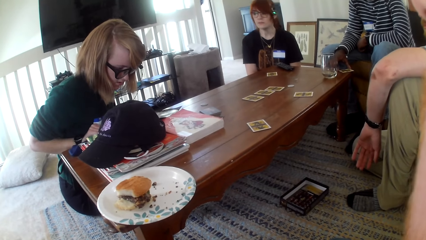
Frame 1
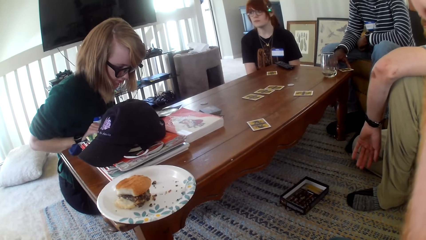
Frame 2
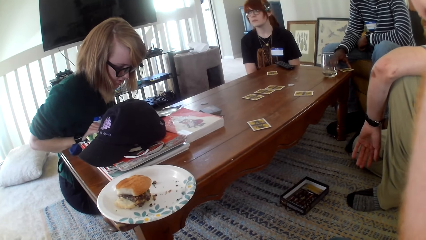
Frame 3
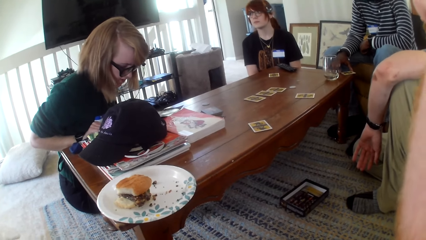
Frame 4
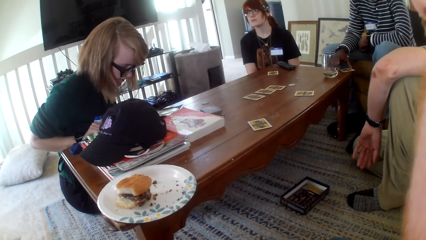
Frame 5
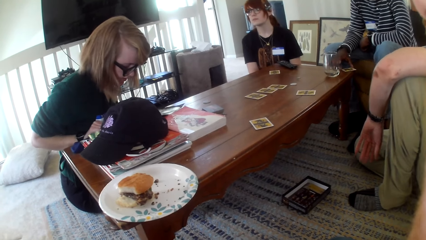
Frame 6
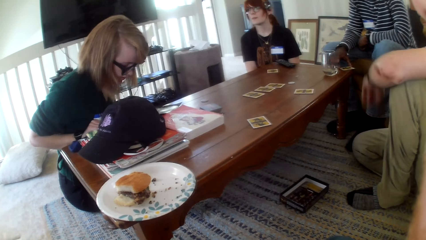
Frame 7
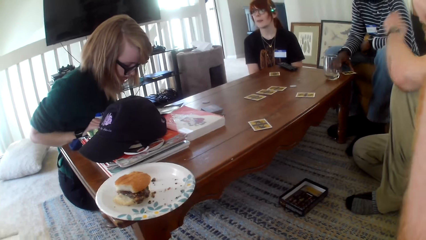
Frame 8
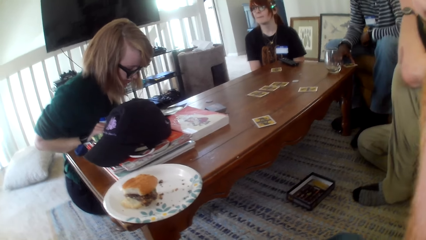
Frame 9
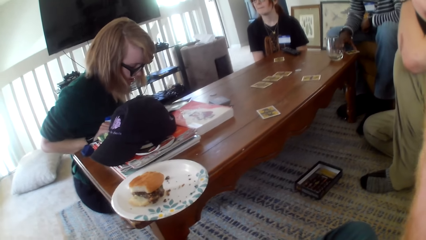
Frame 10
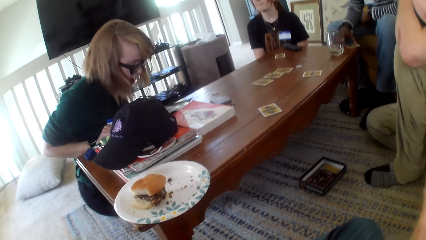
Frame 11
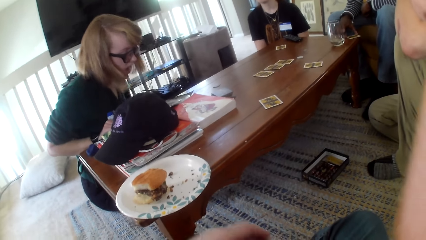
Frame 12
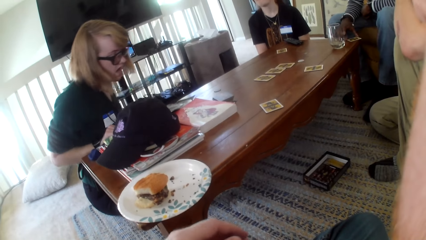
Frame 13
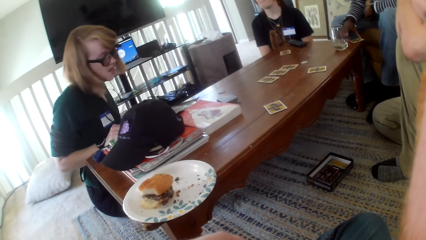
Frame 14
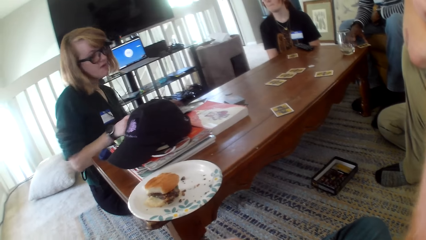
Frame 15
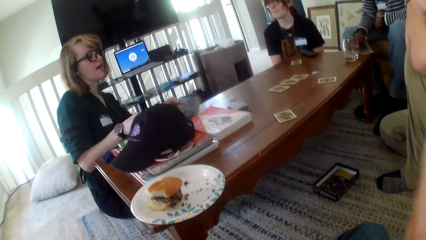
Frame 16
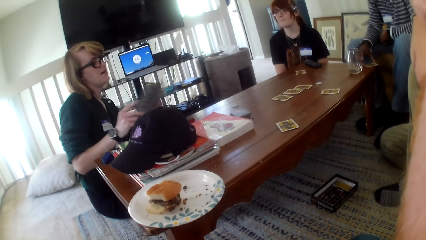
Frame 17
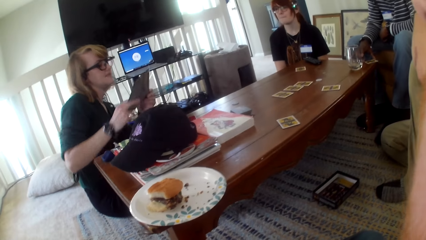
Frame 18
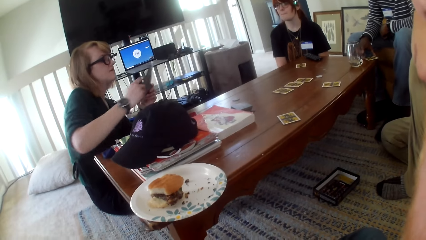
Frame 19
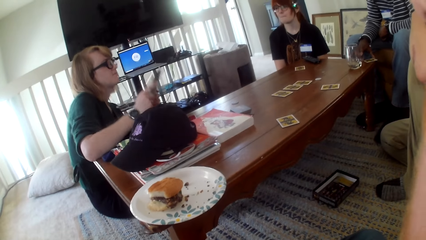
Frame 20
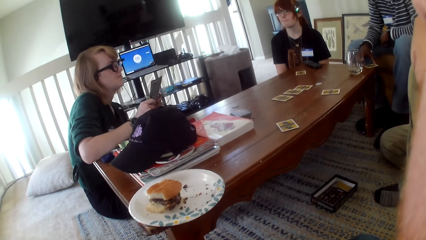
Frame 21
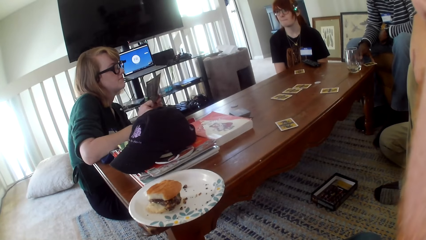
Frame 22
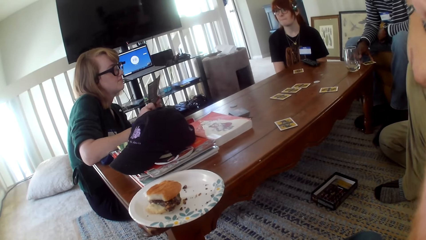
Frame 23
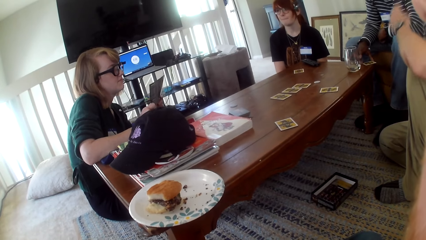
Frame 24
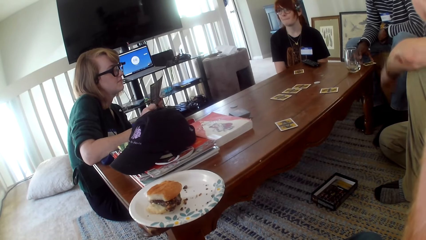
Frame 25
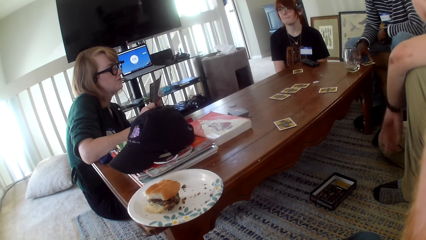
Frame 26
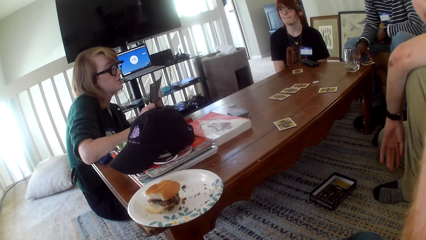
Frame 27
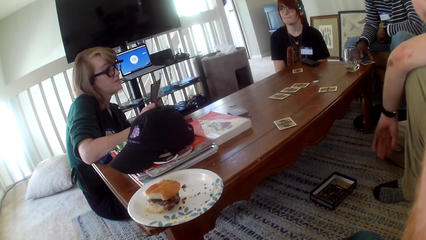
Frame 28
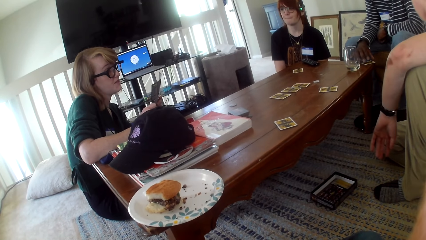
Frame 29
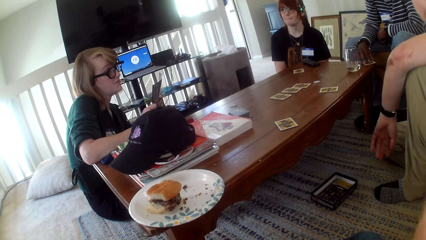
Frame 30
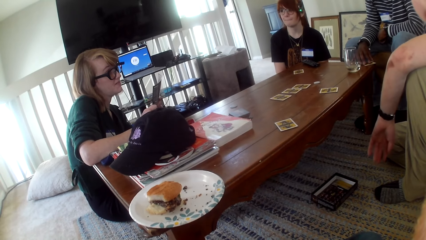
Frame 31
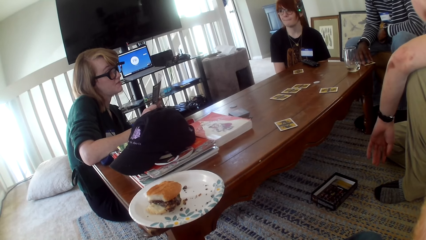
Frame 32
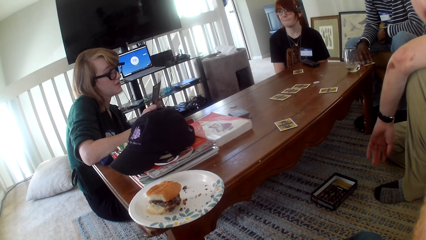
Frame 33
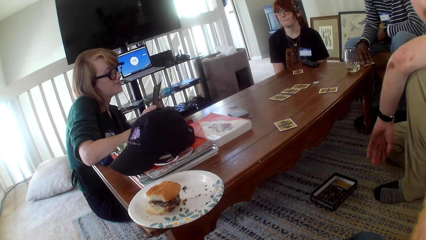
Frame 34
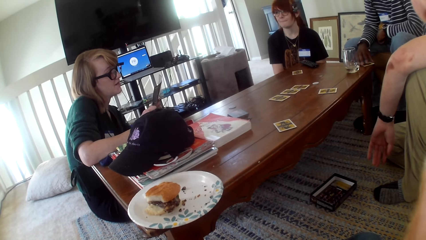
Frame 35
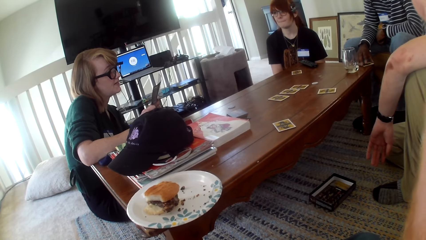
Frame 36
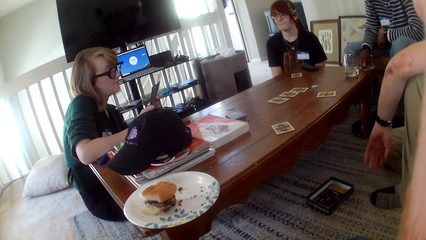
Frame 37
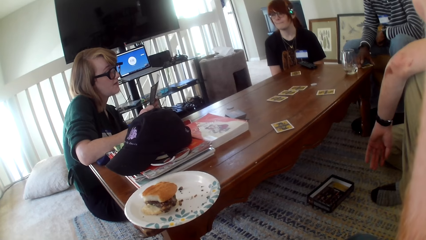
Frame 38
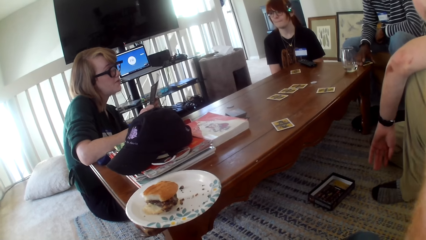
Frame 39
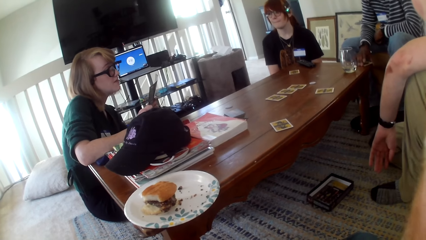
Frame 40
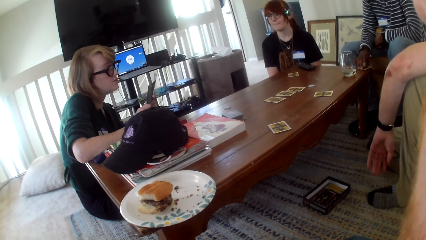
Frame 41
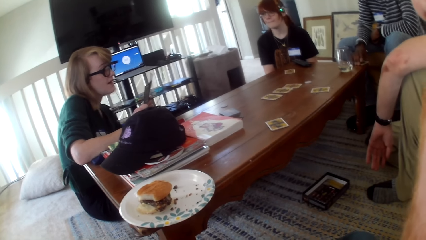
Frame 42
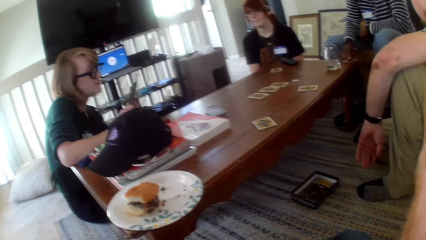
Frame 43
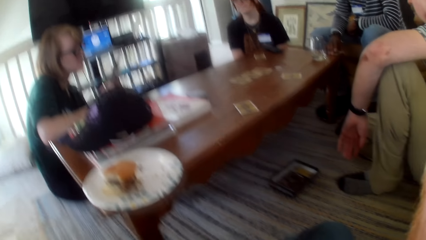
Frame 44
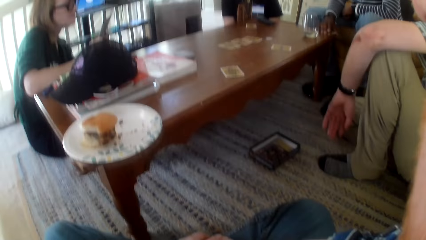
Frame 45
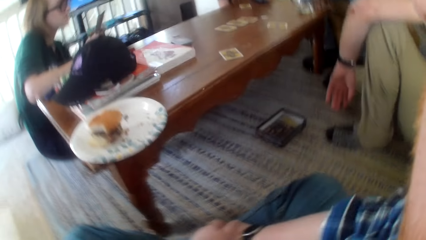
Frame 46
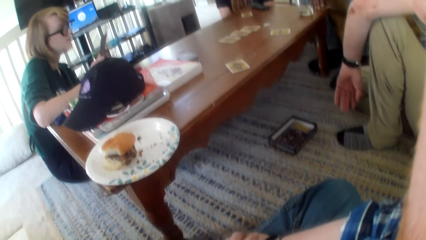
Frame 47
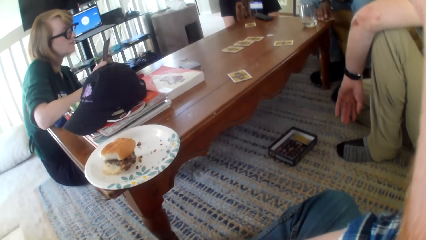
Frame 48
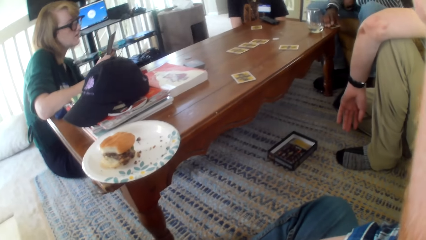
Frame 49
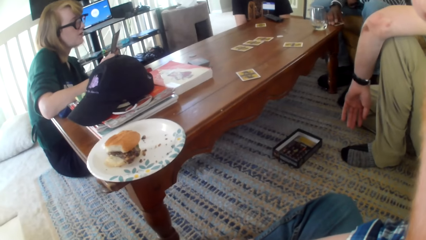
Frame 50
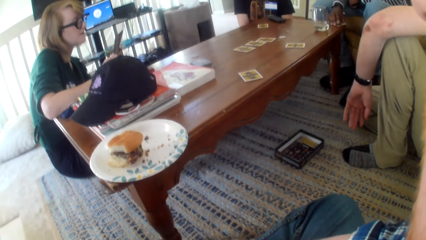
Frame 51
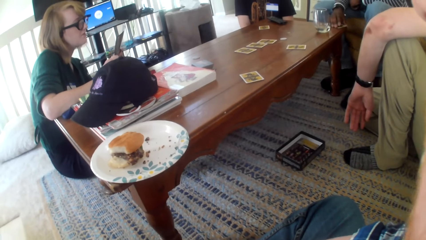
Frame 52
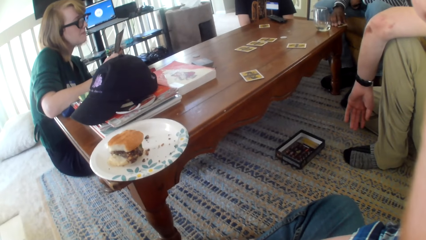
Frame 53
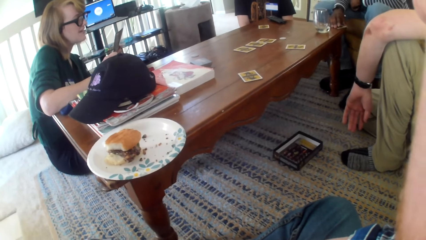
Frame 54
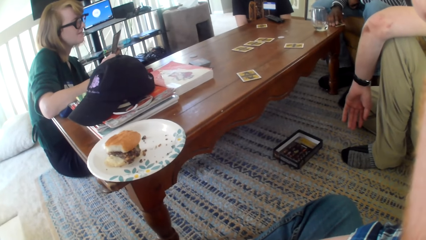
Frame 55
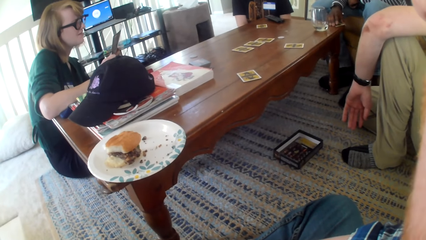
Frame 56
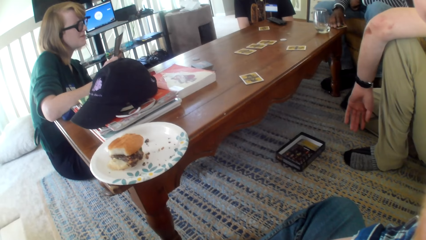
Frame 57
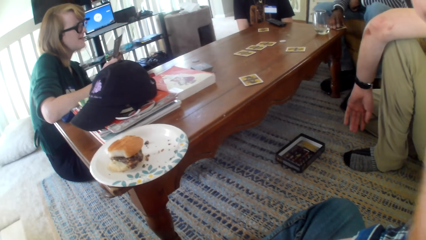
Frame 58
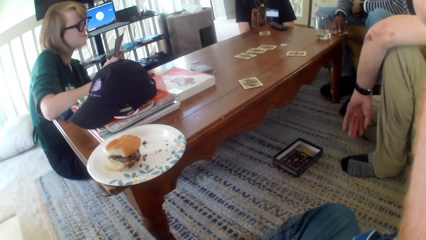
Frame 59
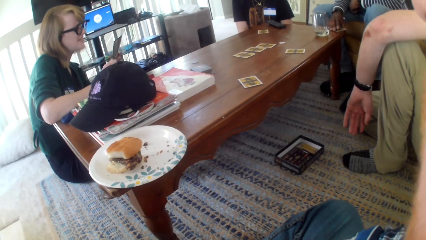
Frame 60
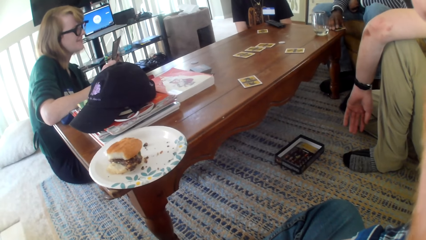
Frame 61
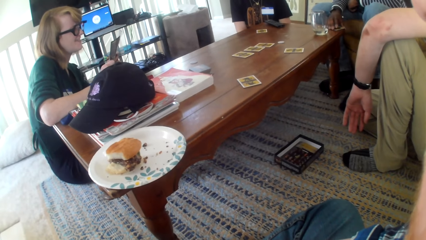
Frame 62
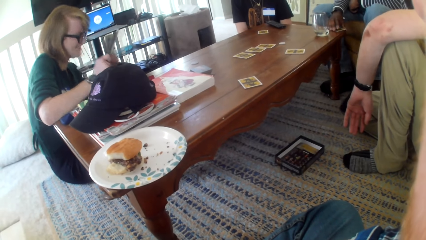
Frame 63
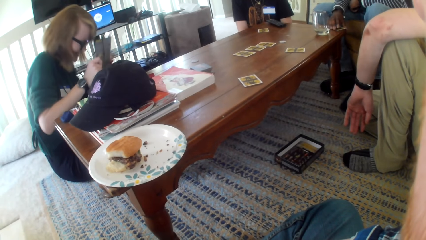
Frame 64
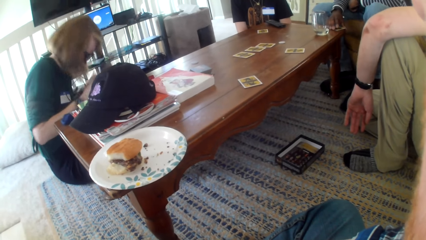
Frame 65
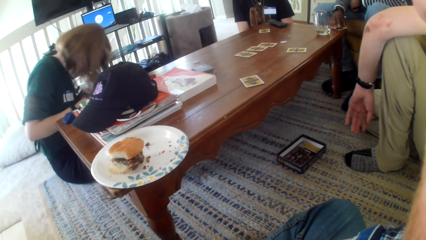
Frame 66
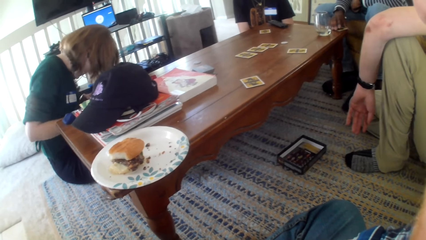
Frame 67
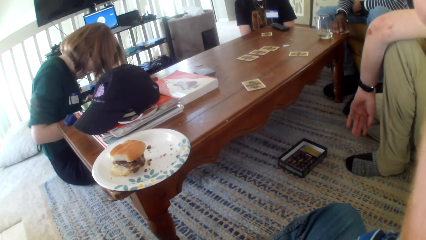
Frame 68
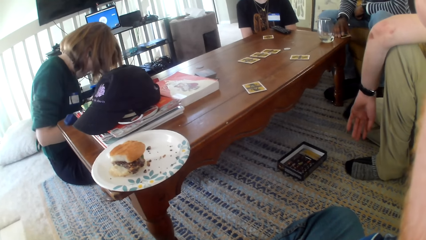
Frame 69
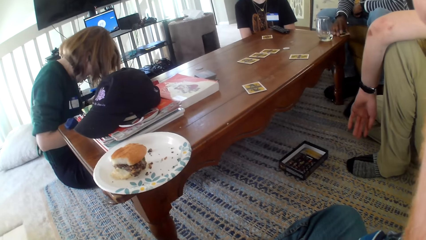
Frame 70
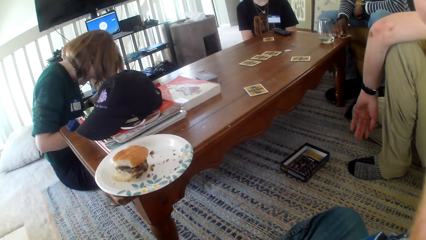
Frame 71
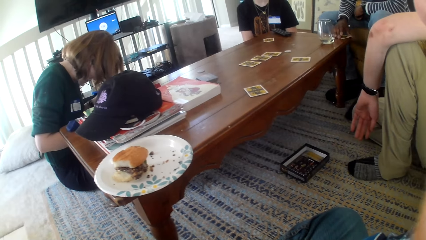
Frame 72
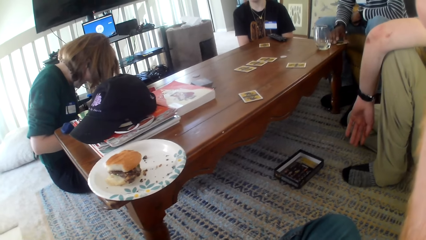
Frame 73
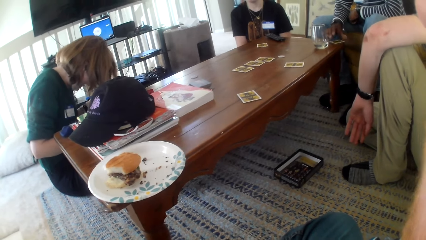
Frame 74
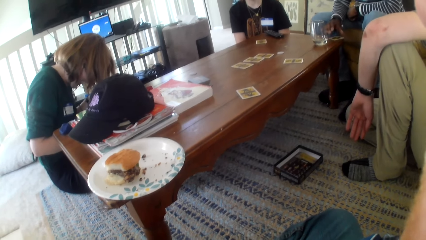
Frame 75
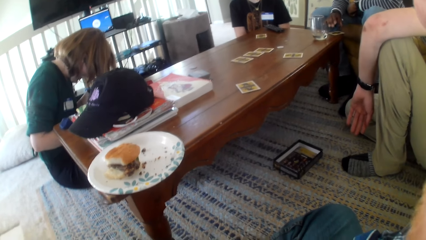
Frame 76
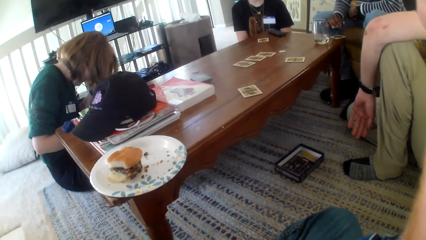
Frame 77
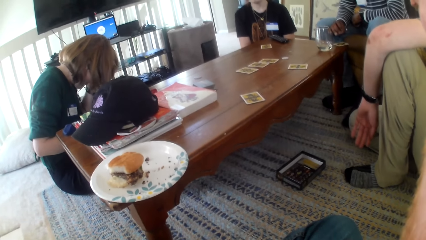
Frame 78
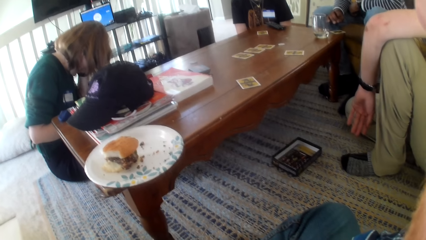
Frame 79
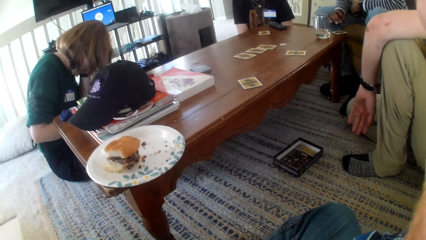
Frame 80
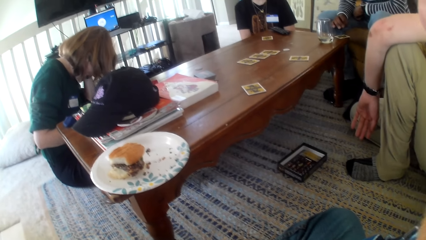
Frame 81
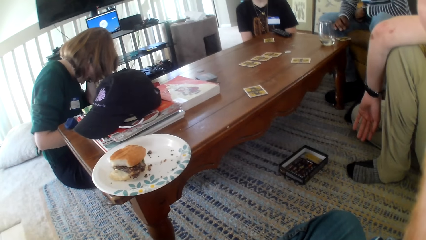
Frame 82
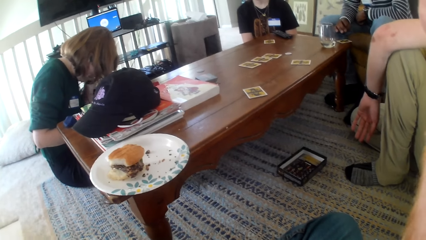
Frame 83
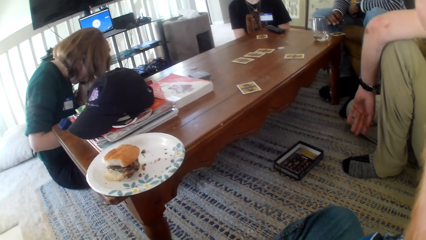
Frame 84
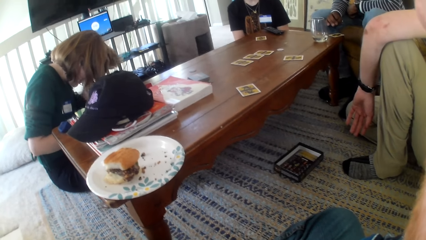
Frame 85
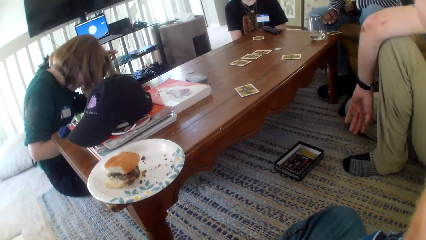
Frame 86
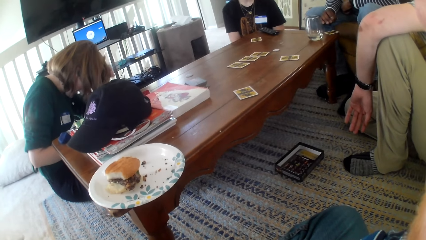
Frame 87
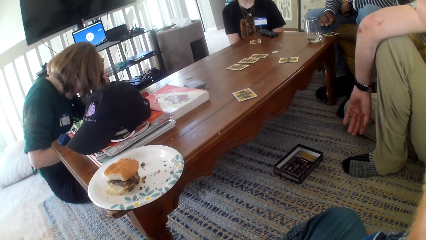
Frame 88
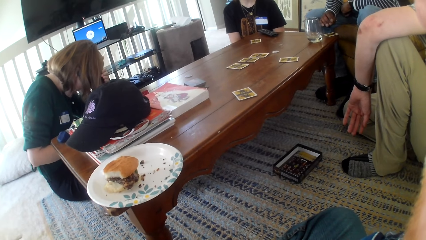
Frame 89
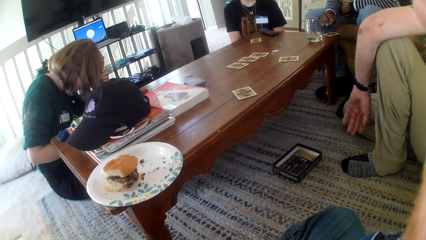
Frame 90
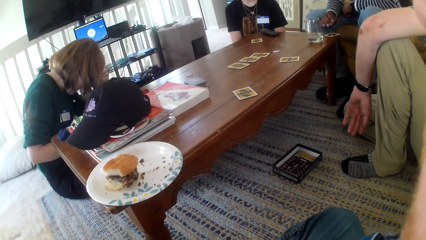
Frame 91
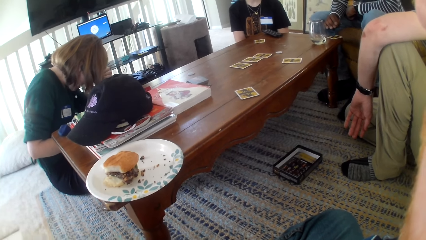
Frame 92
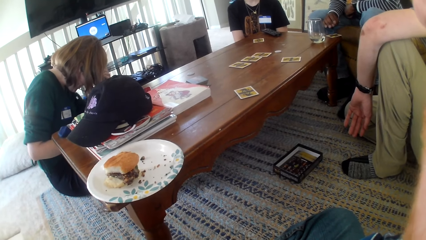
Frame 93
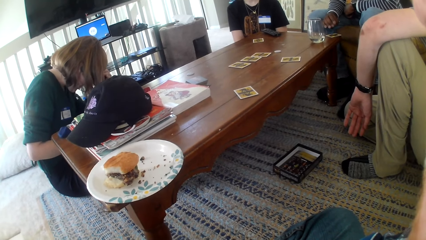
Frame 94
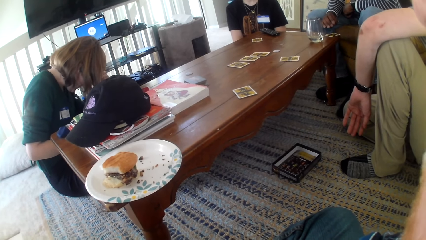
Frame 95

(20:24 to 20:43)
A woman moves a hand. Another woman talks. The other woman laughs. The camera wearer looks at the table. The other woman talks.
